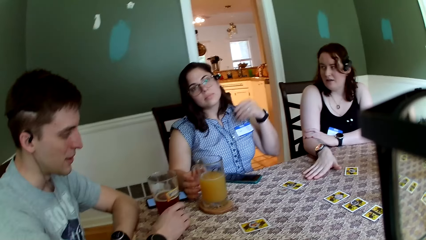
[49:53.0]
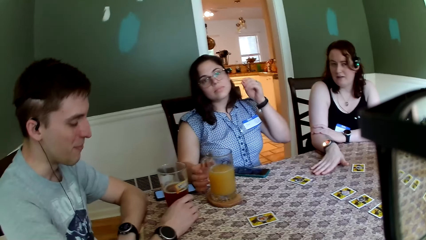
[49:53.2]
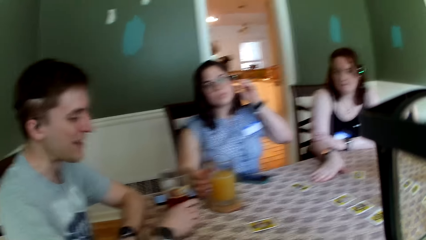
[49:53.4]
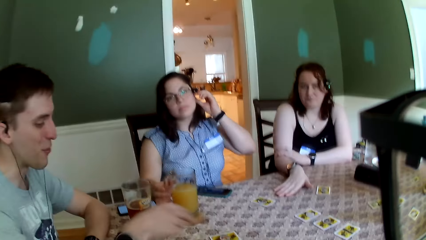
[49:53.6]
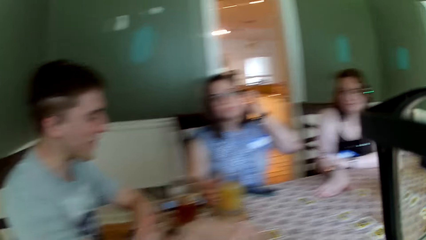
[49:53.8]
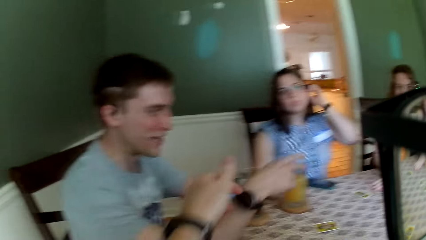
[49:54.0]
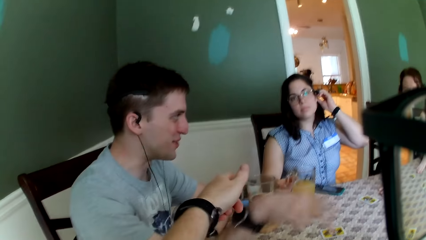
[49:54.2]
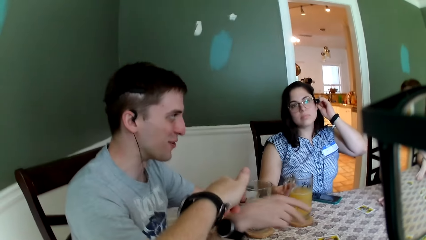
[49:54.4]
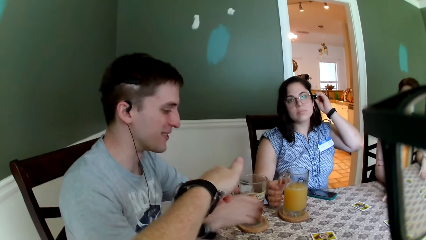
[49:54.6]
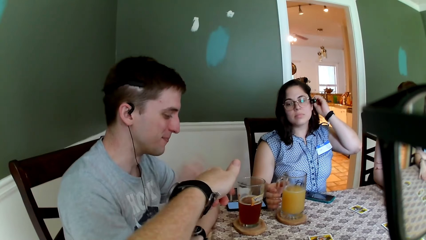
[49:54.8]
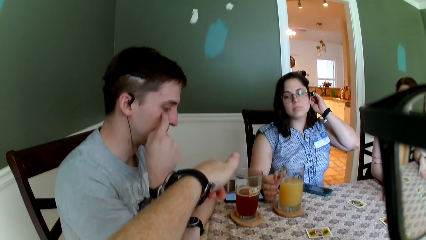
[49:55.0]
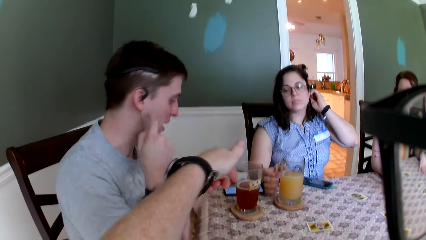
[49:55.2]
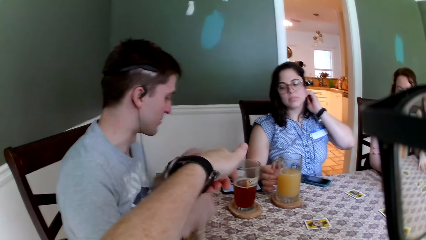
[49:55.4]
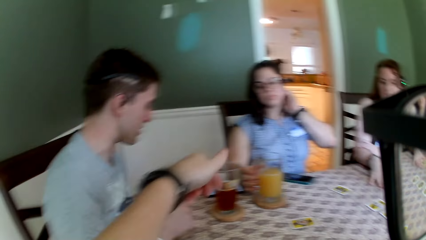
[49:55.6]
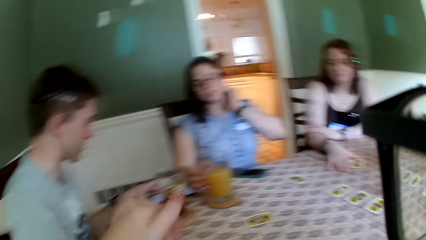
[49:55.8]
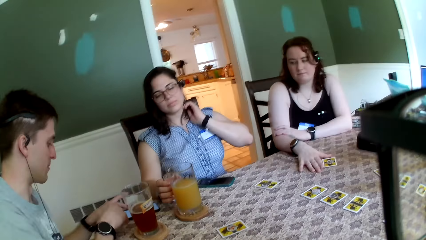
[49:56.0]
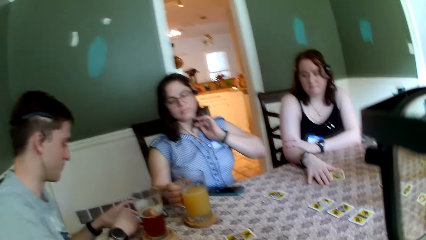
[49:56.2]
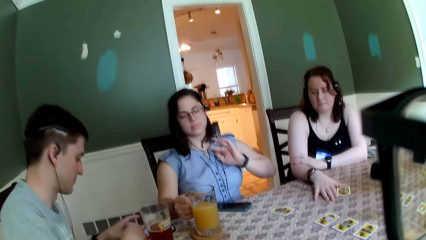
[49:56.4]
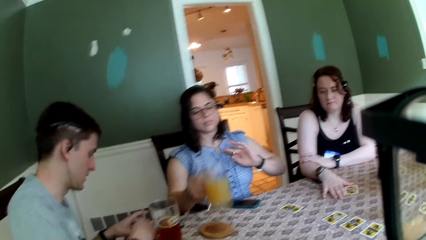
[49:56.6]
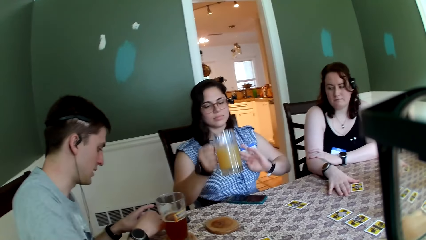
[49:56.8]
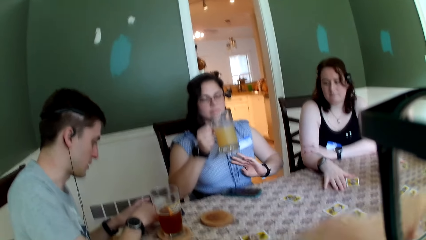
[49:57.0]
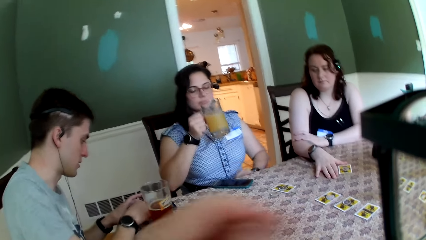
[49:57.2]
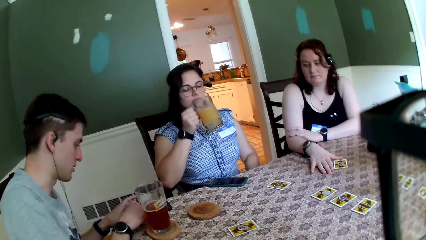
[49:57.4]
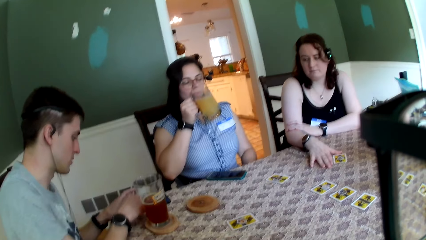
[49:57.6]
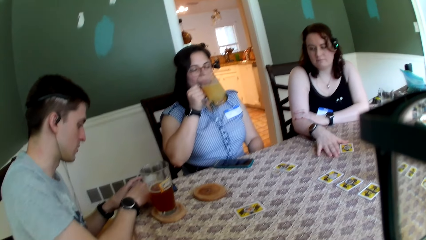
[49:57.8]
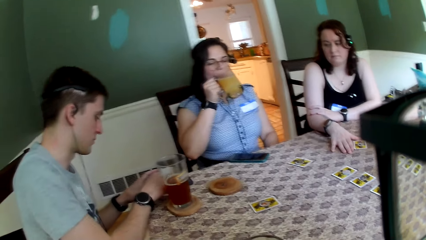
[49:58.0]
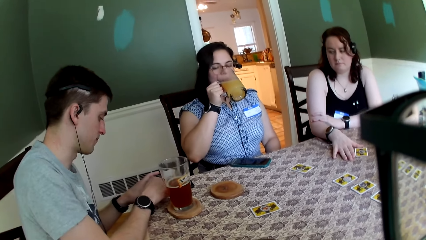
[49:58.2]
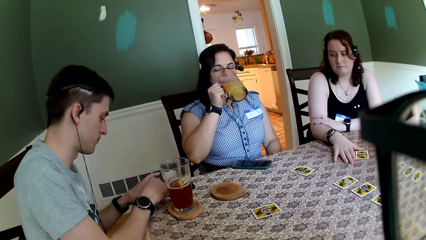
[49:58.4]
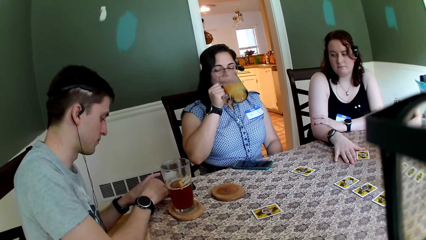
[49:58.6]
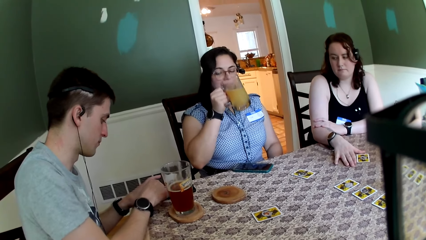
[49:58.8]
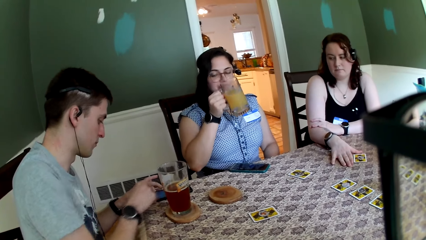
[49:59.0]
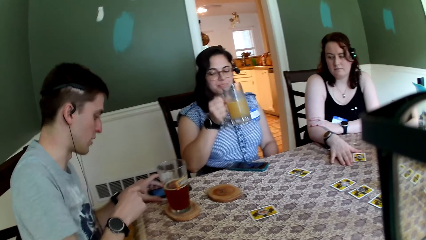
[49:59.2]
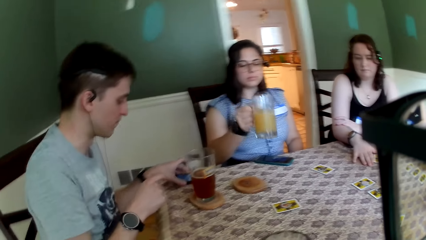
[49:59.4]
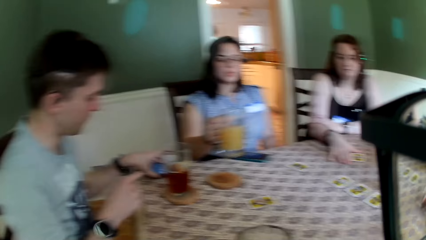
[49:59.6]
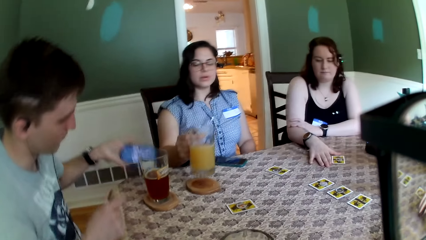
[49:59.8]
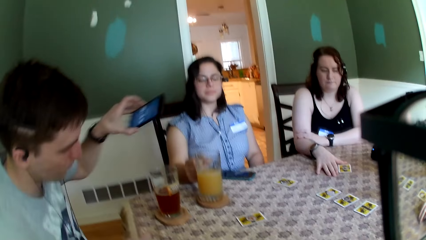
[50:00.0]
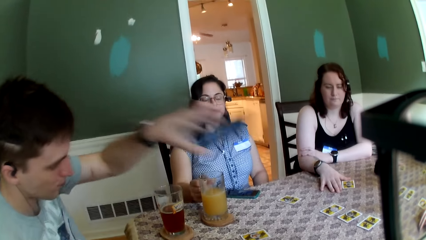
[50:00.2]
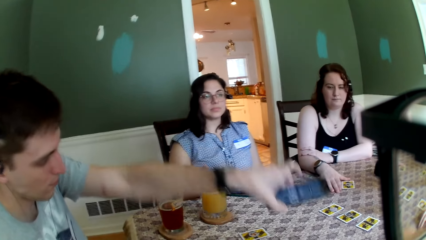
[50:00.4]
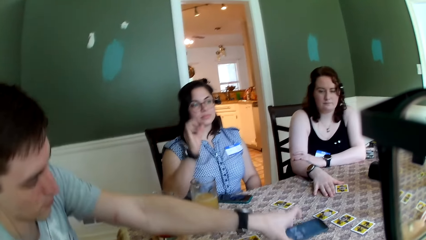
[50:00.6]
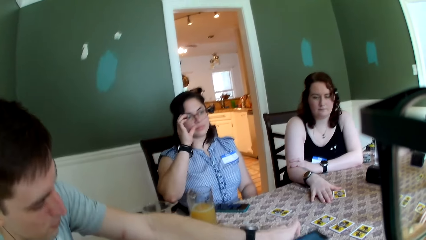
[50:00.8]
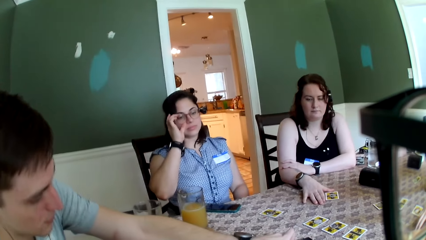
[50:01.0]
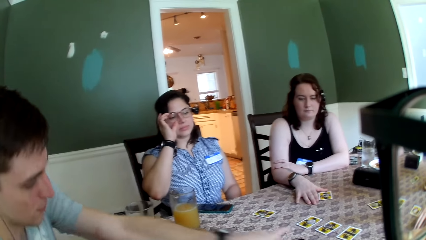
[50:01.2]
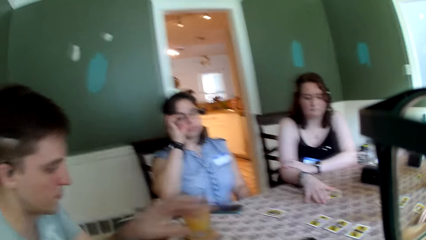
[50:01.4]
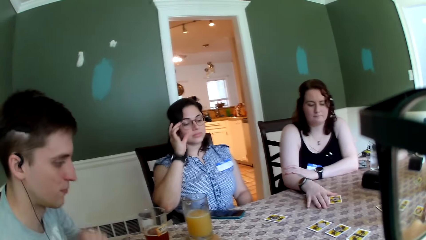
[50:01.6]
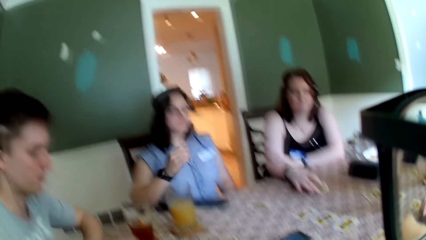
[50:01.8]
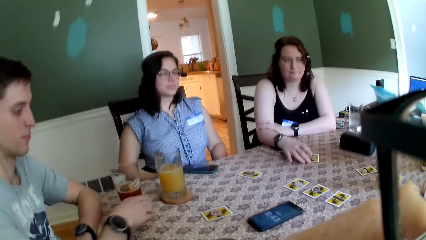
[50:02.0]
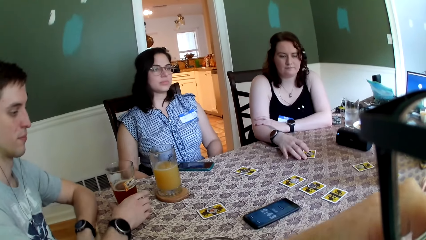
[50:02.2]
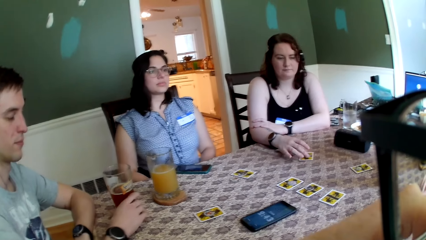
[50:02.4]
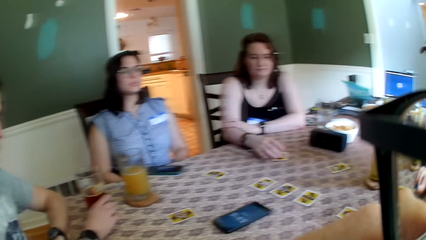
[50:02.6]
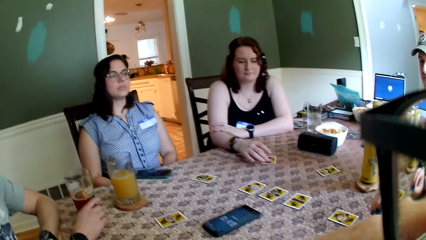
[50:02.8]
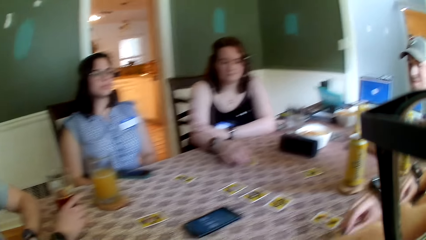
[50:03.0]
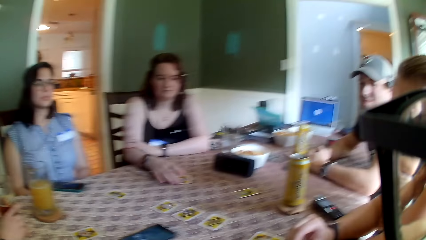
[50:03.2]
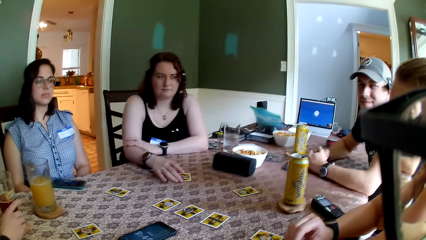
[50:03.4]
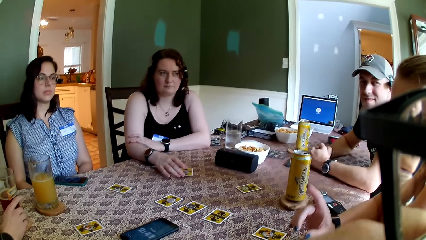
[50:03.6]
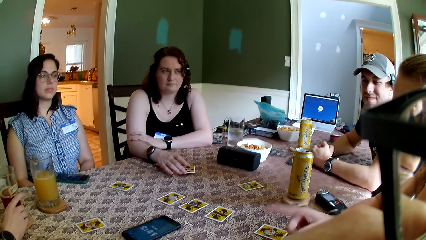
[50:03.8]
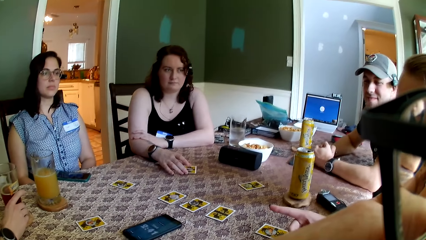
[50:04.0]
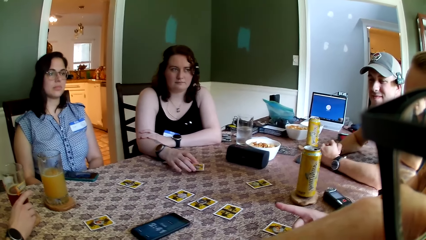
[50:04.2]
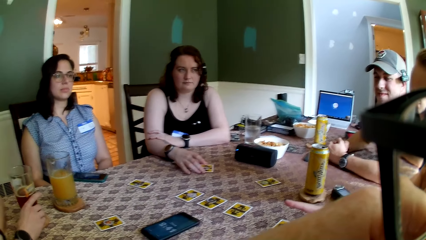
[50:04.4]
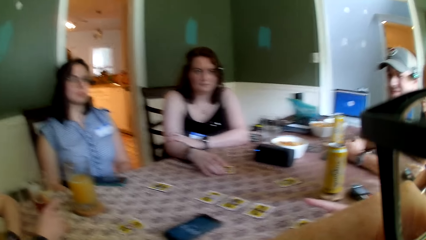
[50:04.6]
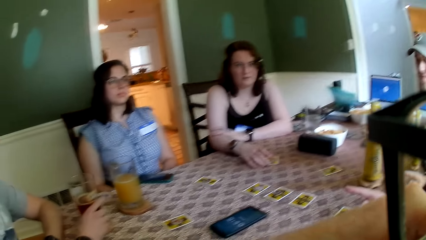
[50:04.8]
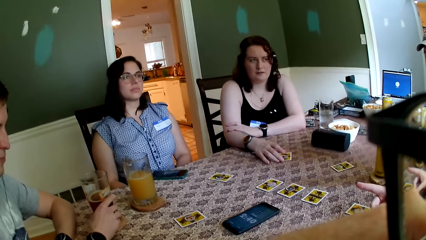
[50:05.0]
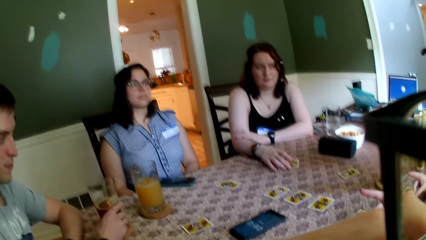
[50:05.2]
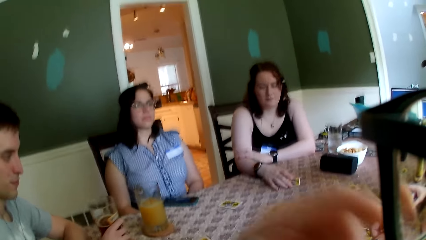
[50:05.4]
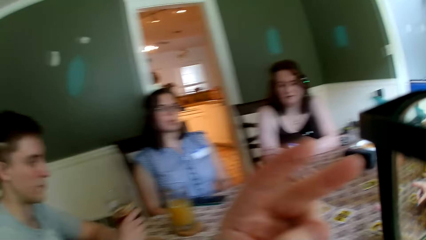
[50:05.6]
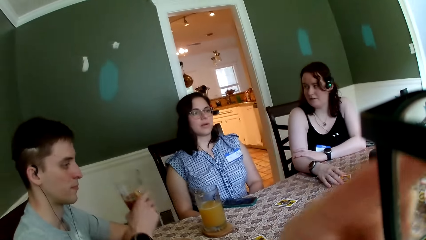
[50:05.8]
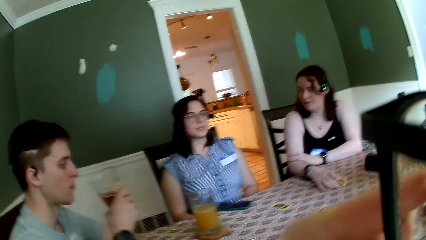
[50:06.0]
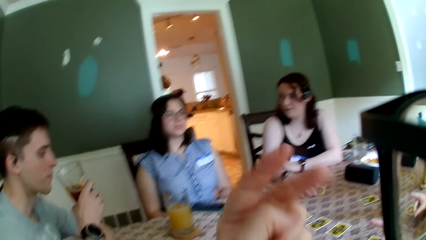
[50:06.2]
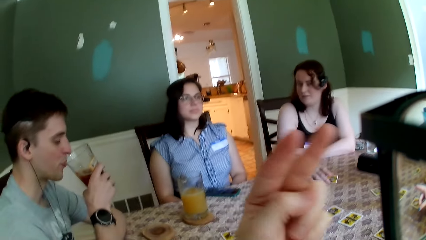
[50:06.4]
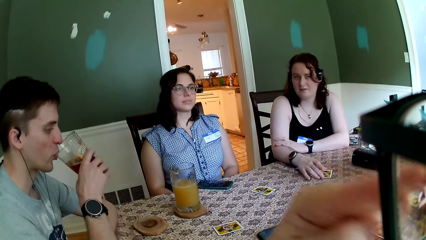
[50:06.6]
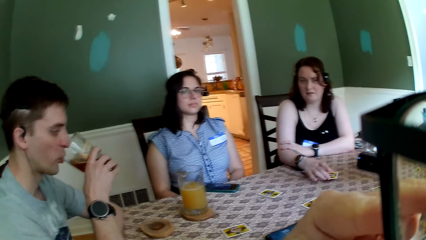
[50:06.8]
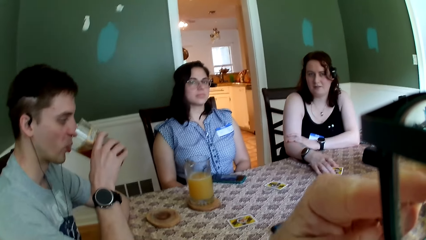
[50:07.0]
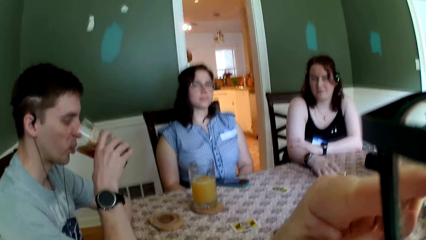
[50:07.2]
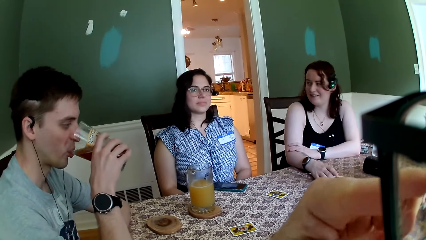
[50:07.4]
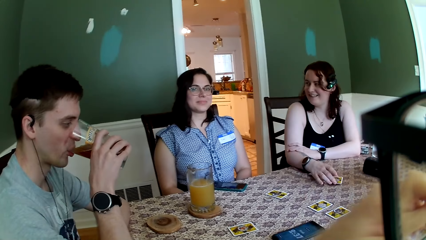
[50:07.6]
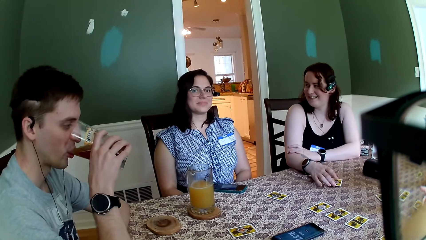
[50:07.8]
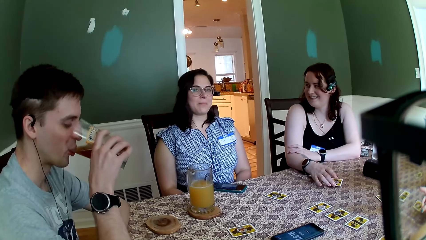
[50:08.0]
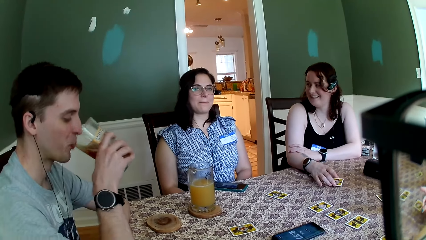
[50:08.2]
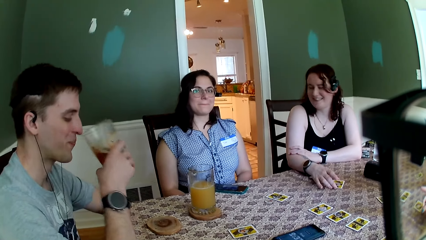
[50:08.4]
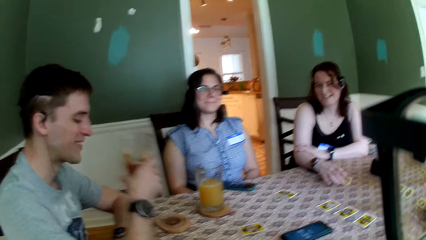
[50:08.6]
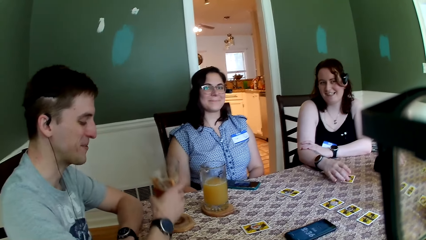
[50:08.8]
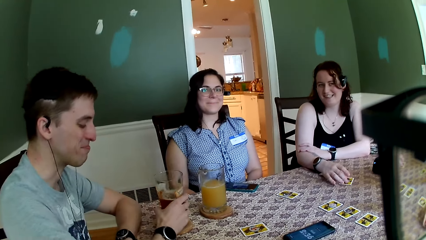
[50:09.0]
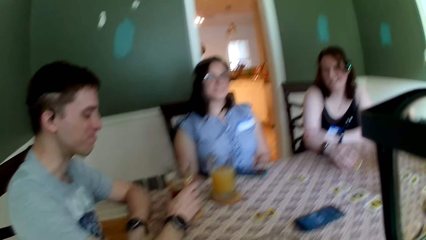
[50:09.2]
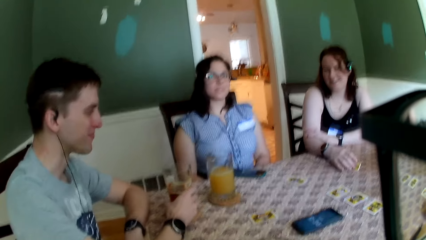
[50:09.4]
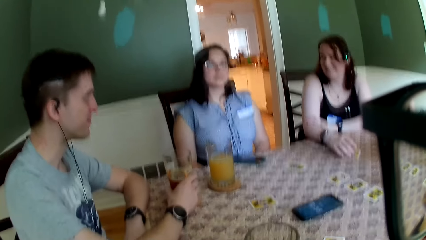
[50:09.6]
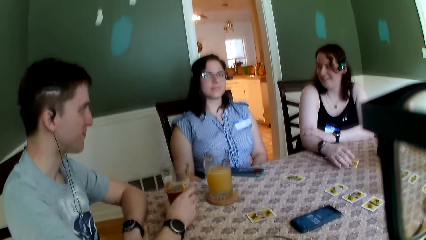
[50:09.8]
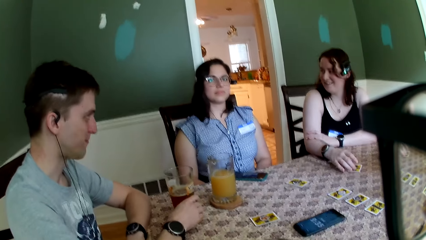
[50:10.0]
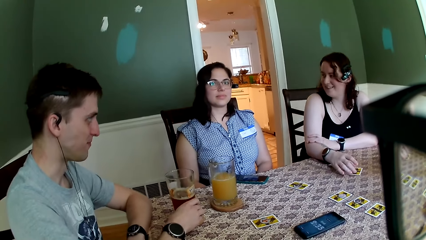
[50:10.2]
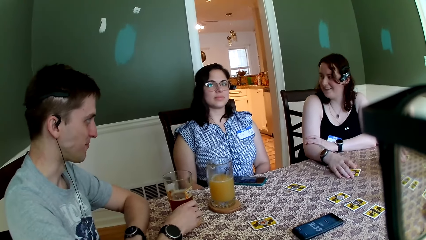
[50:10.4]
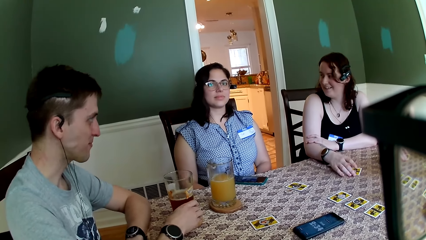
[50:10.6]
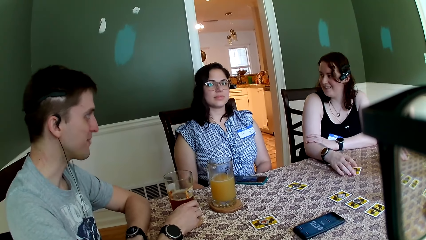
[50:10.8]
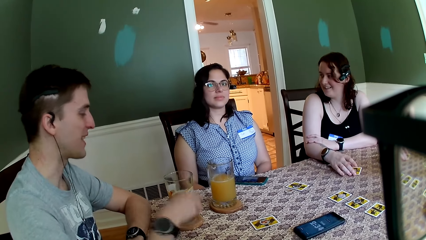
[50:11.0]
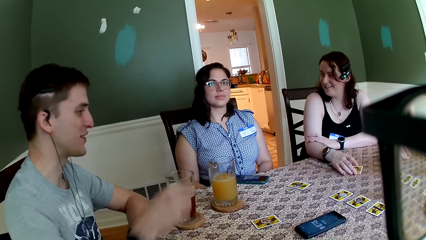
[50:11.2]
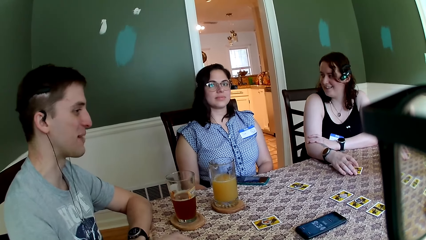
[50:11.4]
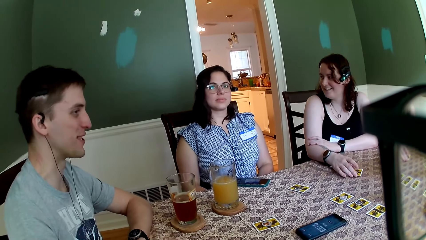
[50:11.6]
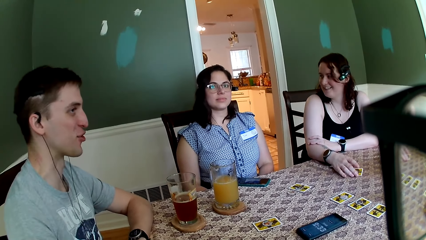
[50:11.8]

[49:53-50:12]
The camera wearer converses with a man, a woman and another woman. He points at the man with his left hand. The man picks up the phone from the table with his left hand. The first woman picks up a cup from the table with her right hand. The first woman drinks juice from the cup with her right hand. The first woman drops the cup on the table with her right hand. The camera wearer converses with the group of people. Another man places both hands on the table. The first man picks up a cup from the table with his right hand. The first man drinks juice from the cup with his right hand. The first man drops the cup on the table with his right hand.
